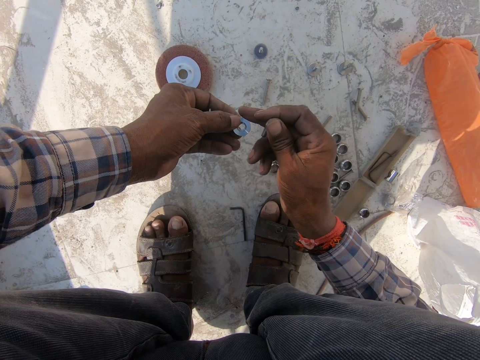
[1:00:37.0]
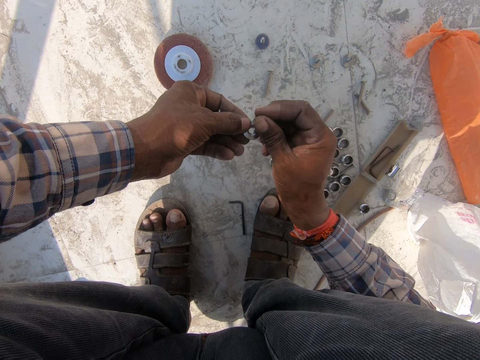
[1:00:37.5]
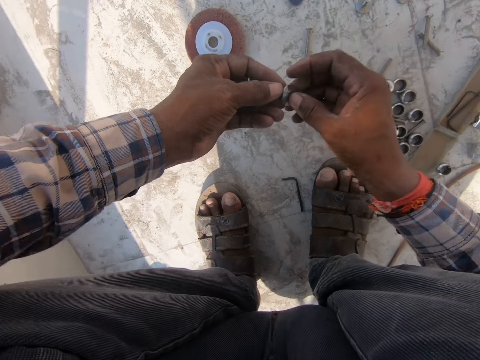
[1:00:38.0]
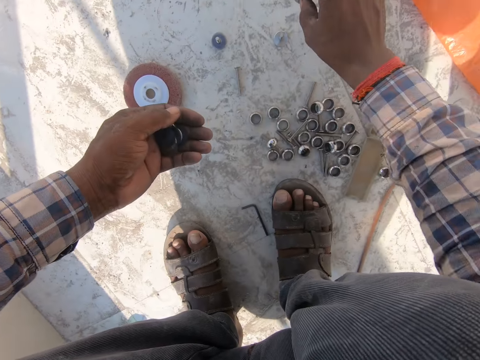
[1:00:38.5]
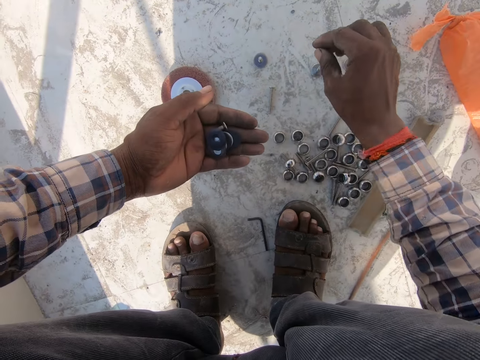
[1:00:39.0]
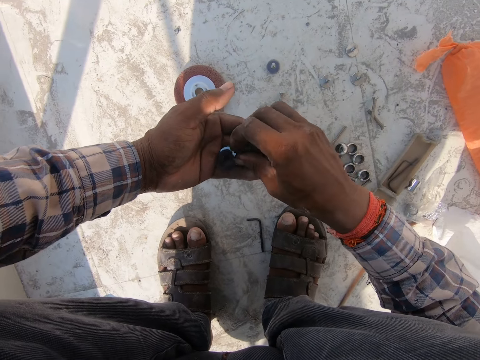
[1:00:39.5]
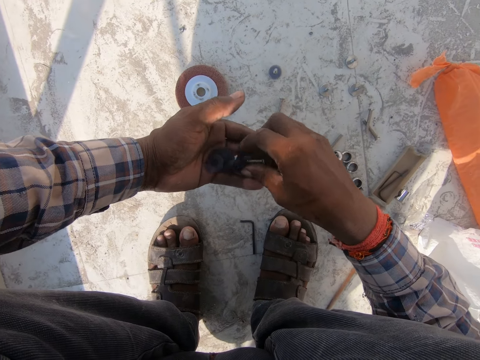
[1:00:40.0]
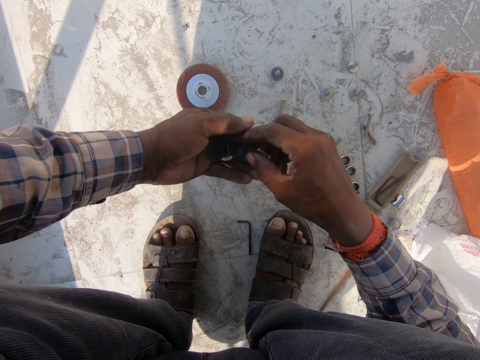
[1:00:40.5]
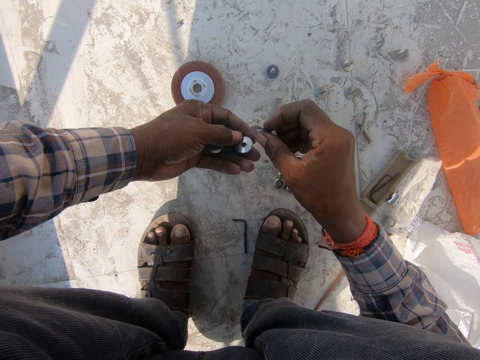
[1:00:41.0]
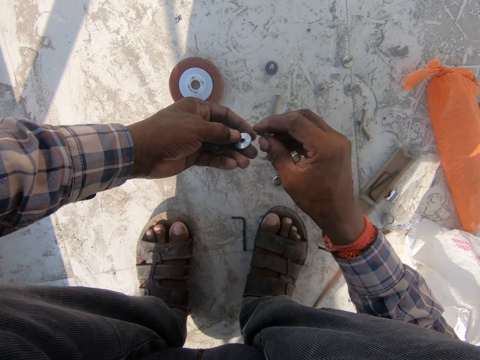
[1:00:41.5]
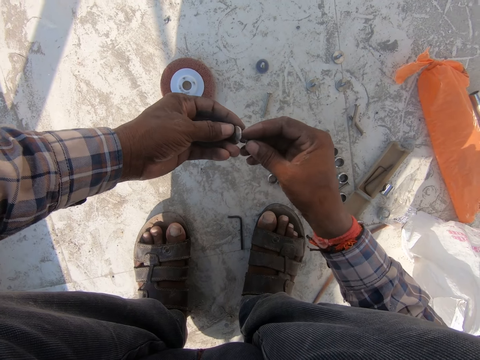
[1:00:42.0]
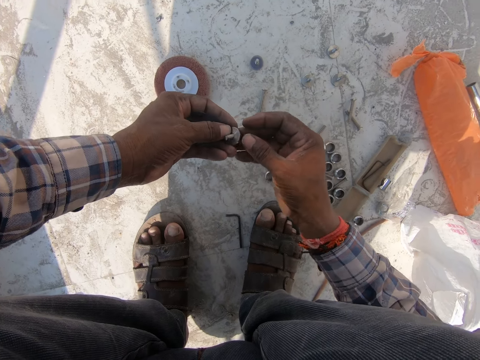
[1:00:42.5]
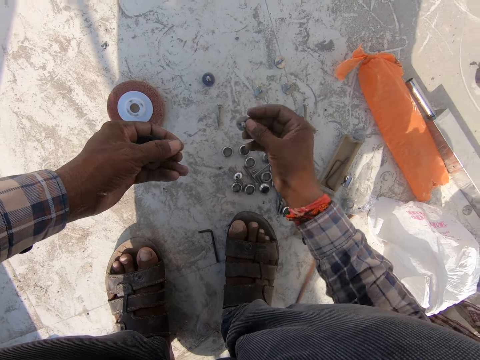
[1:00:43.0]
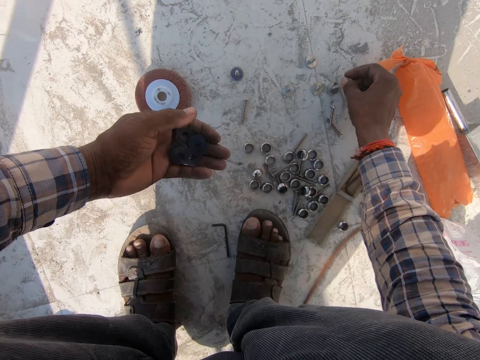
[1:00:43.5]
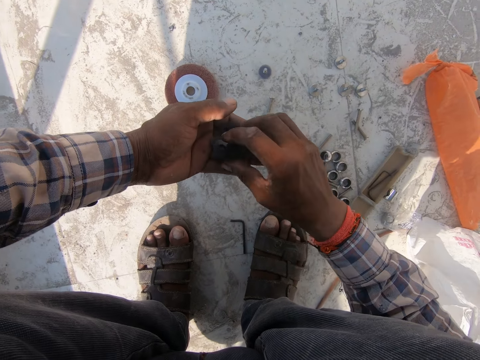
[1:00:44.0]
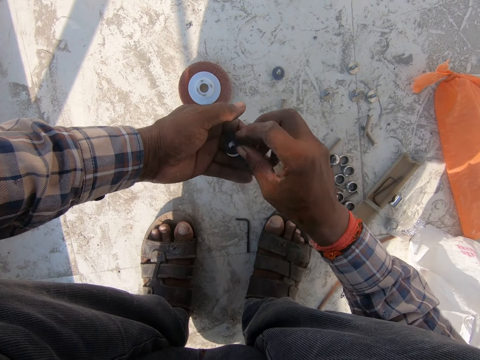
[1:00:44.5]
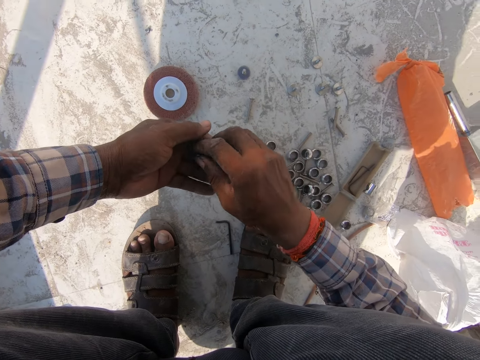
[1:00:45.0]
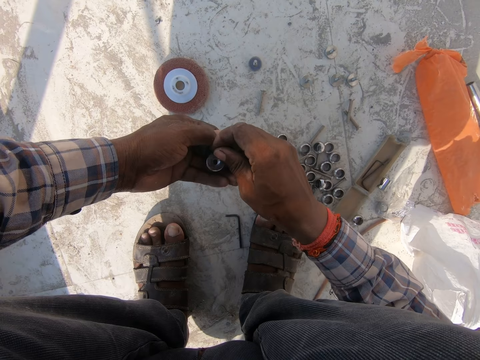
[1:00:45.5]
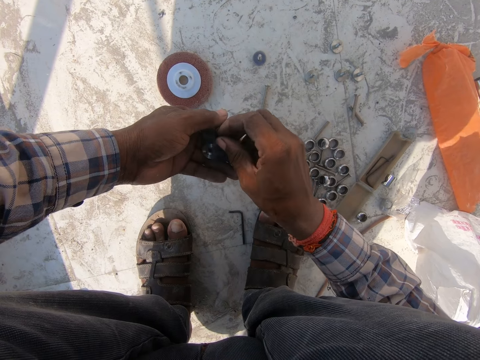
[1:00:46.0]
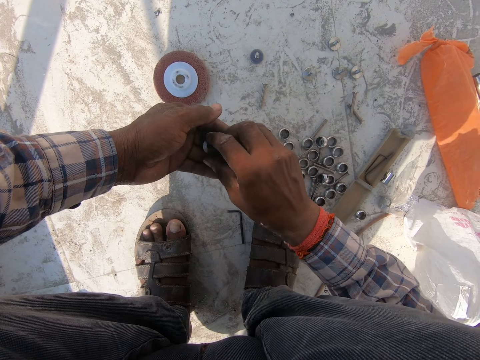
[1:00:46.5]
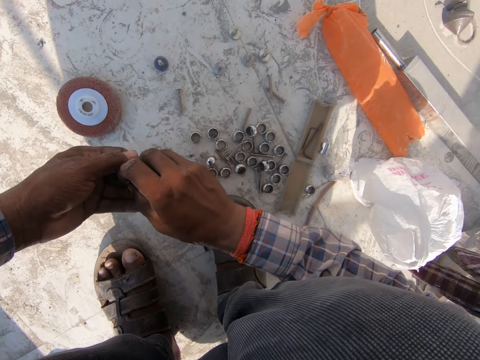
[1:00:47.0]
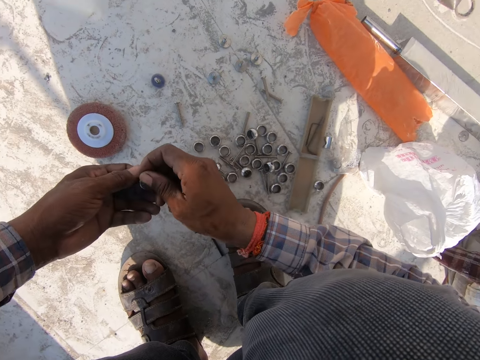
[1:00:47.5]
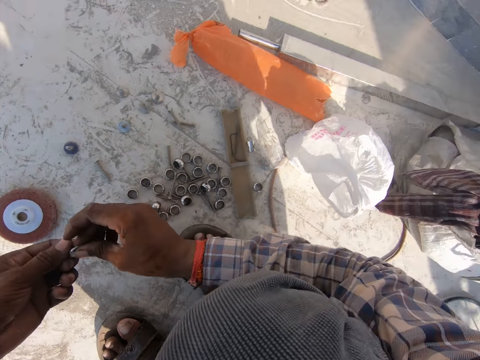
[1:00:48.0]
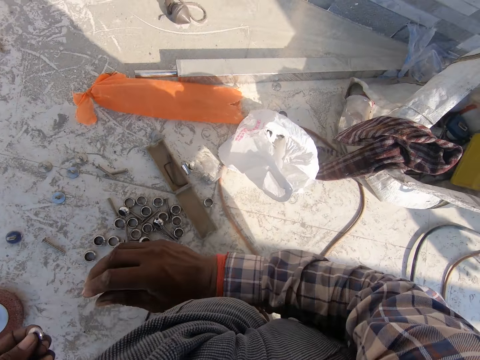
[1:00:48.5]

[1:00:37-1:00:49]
The camera wearer places something on the floor. They take something and place something on the floor.

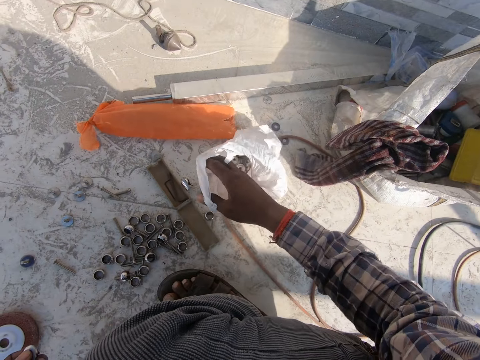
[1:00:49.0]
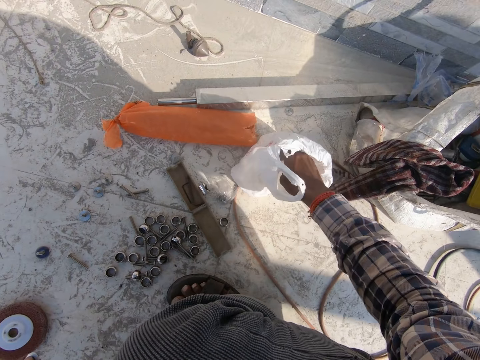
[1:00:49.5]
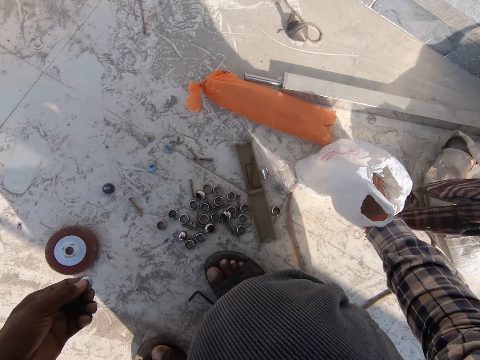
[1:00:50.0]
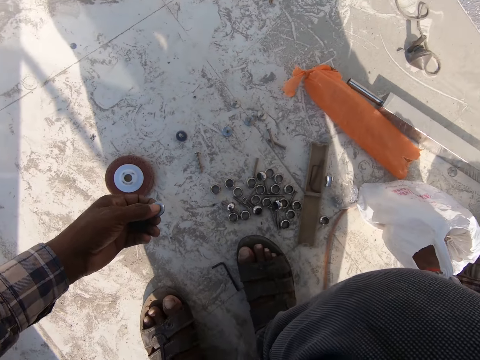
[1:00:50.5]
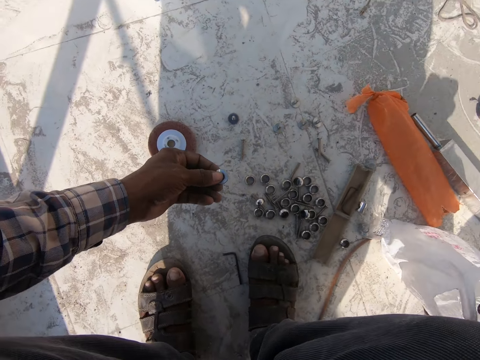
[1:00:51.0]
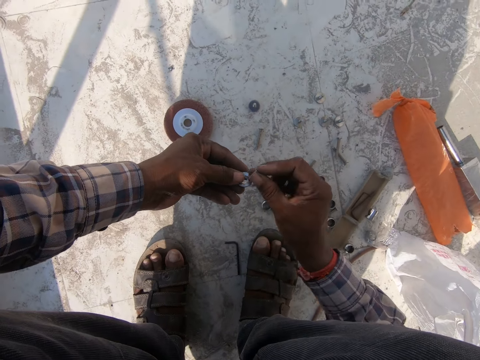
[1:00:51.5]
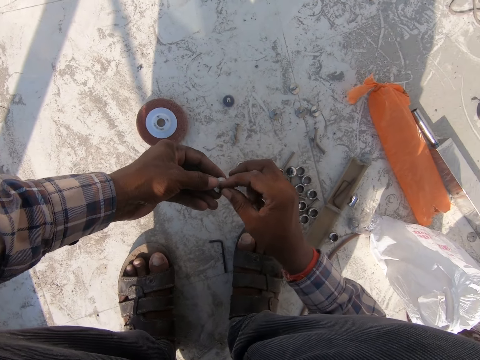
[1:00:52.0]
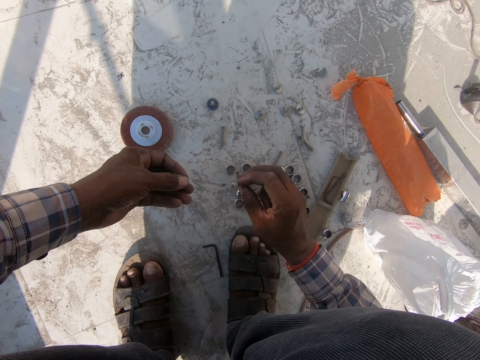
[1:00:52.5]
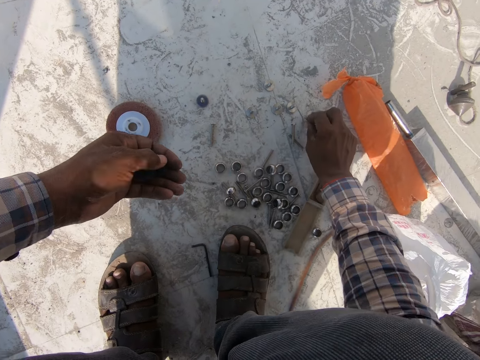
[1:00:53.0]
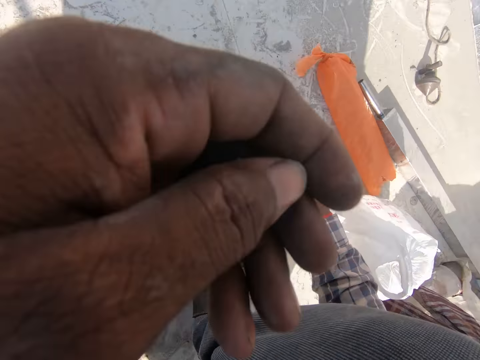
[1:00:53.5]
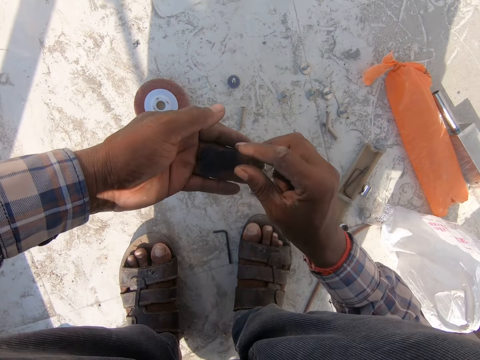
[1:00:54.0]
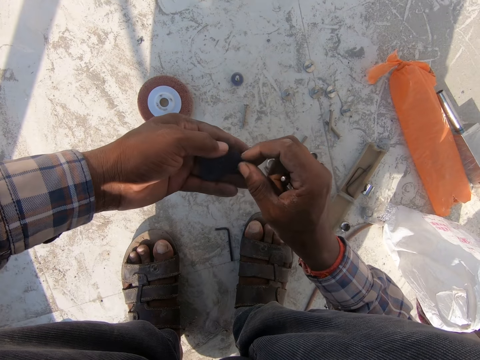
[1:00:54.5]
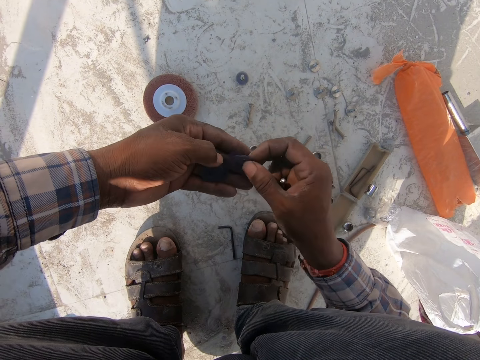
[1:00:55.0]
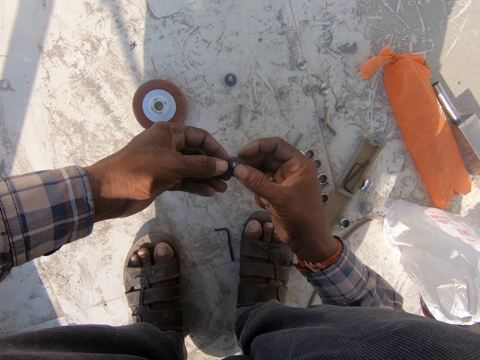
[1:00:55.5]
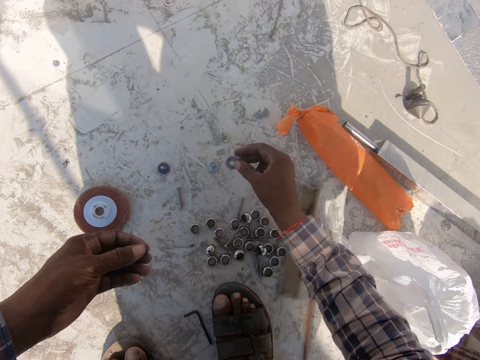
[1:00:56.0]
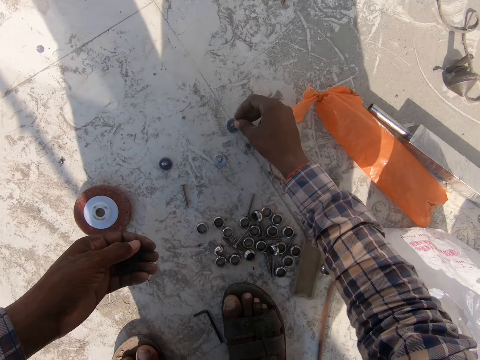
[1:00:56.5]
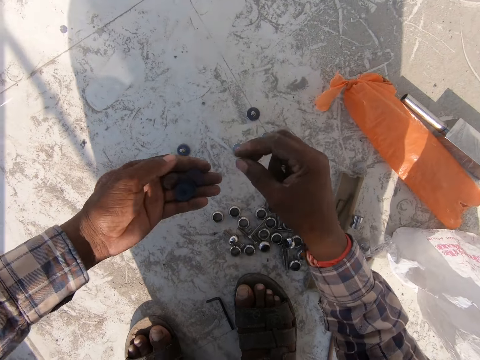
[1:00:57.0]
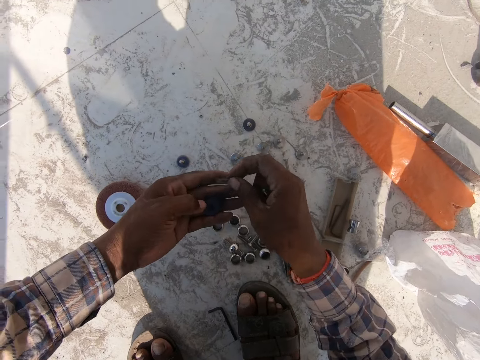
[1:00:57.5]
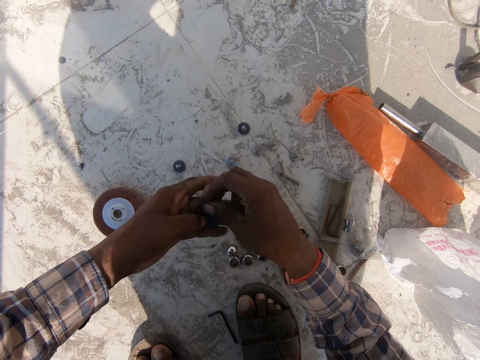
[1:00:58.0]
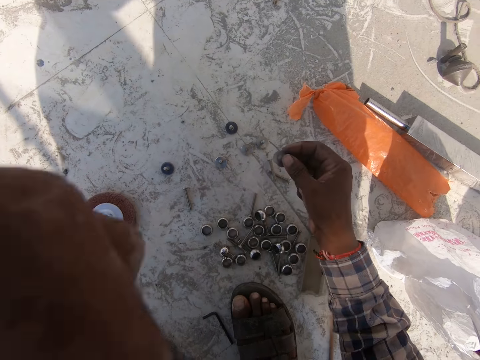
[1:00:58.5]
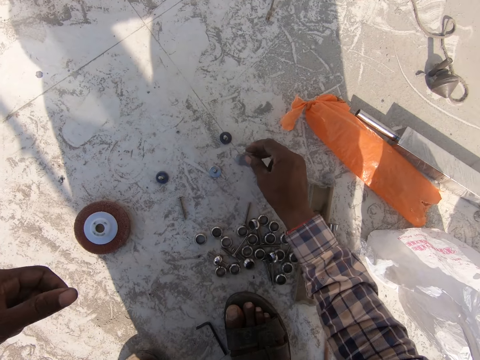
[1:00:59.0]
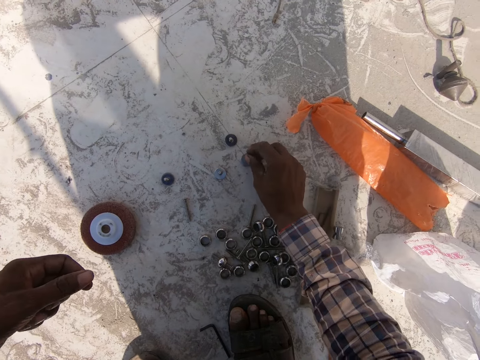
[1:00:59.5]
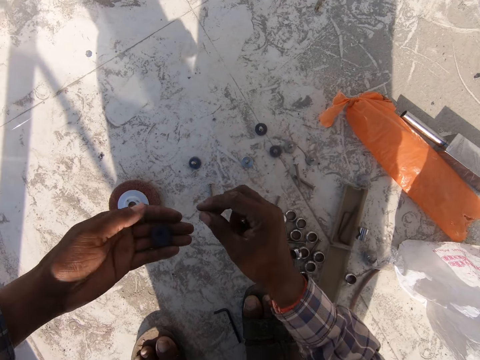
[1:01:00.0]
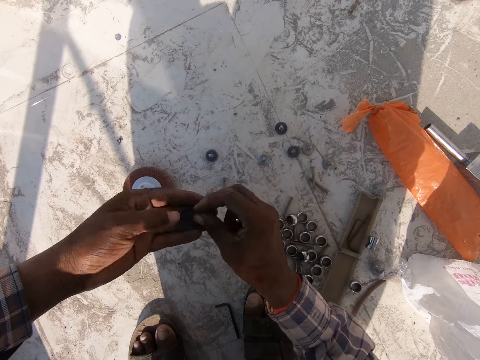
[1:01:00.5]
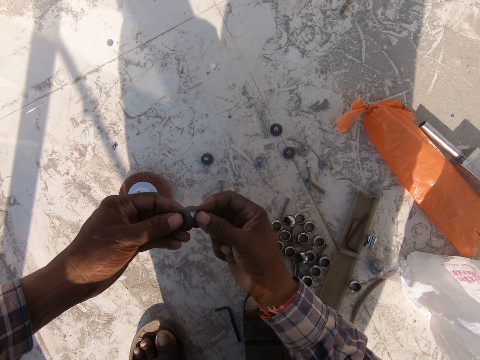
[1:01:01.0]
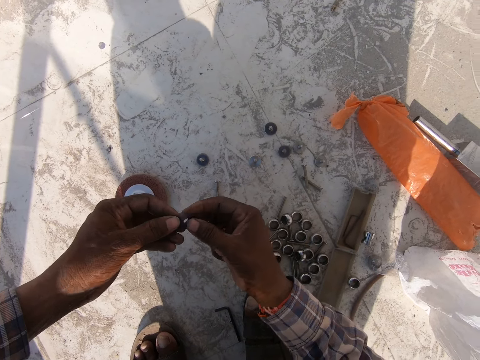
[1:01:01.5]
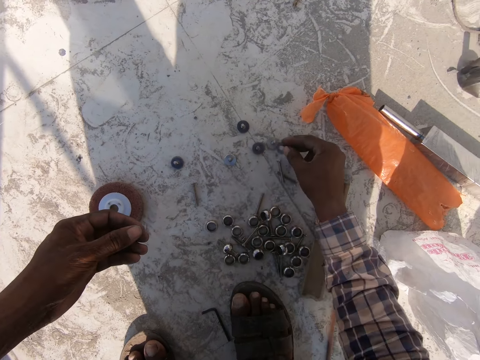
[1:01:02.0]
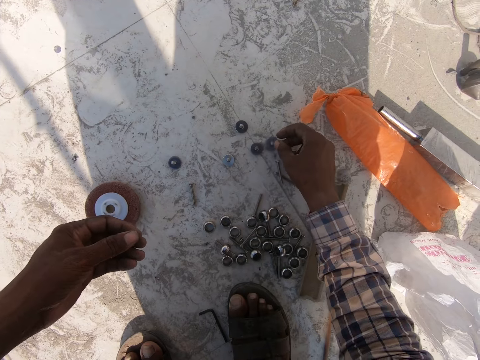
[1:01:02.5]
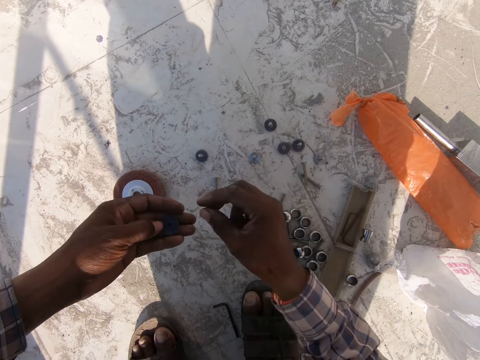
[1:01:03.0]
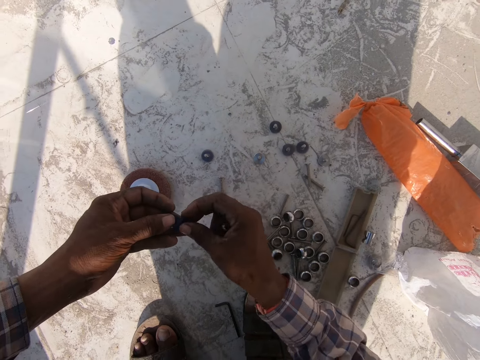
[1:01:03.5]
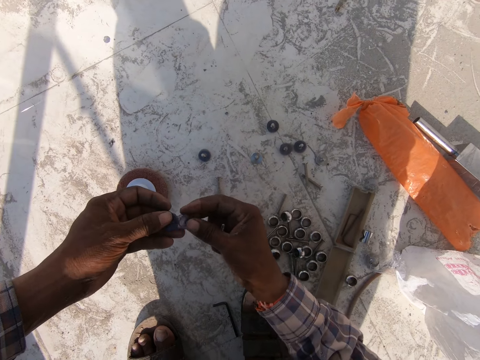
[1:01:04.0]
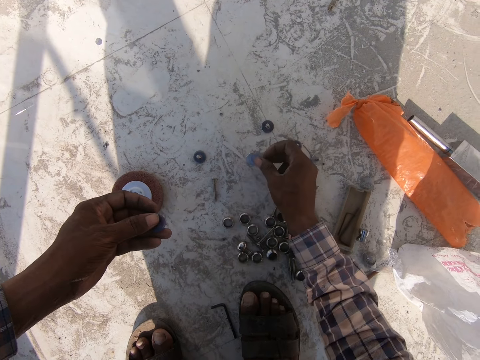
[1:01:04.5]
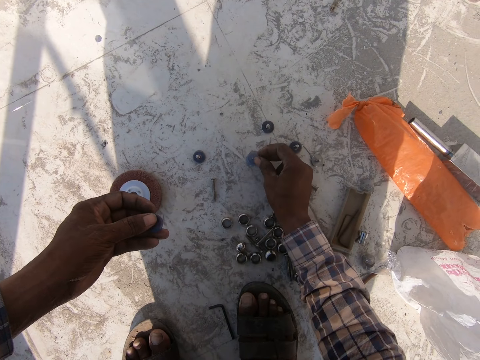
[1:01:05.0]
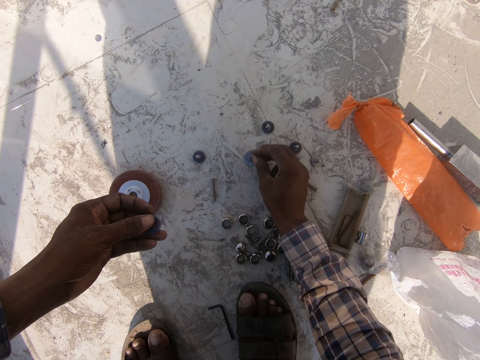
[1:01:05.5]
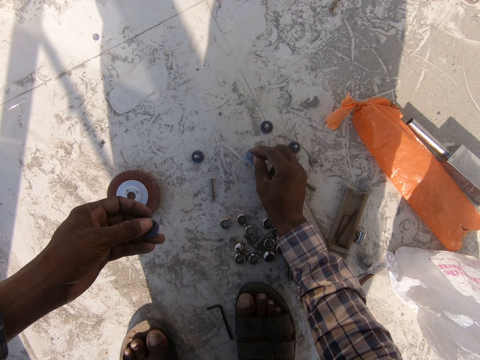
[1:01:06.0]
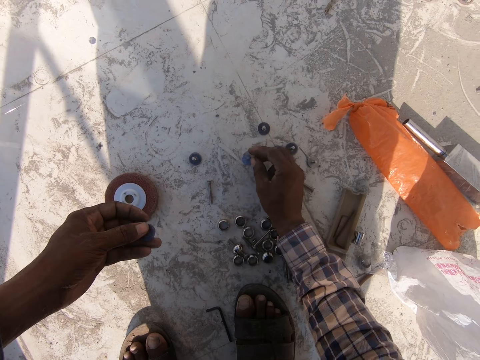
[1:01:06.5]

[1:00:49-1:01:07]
The camera wearer searches in the bag. They pick more bolts from the carrier bag. They arrange the nuts with the bolts on the ground and place something on the floor. They hold something, place something on the floor, take something, place something on the floor, put something together and place something on the floor.
